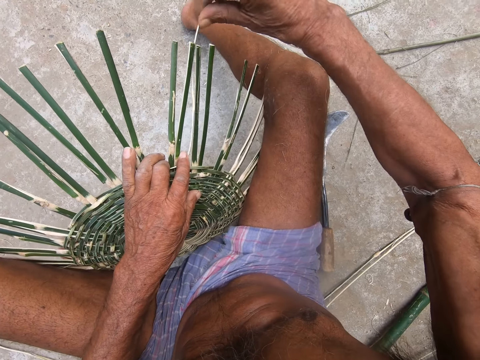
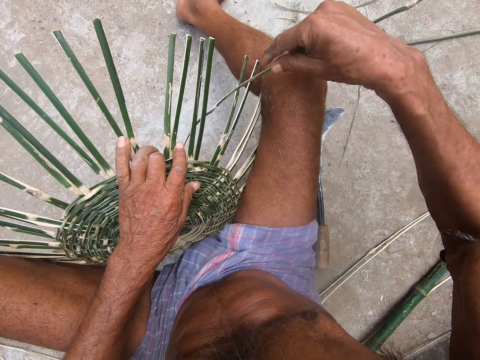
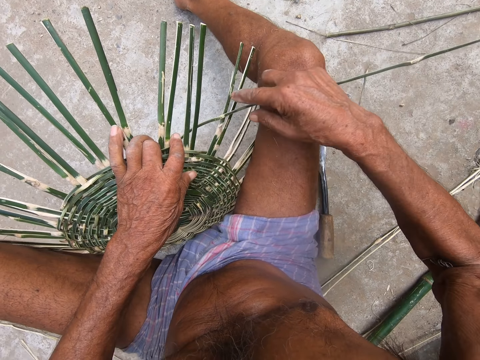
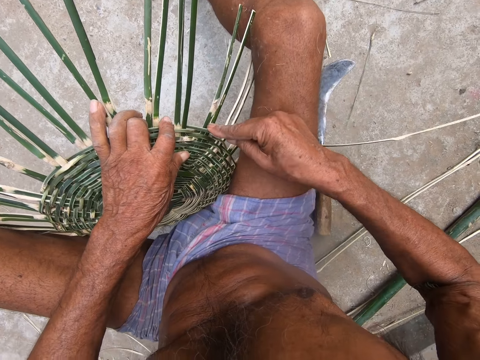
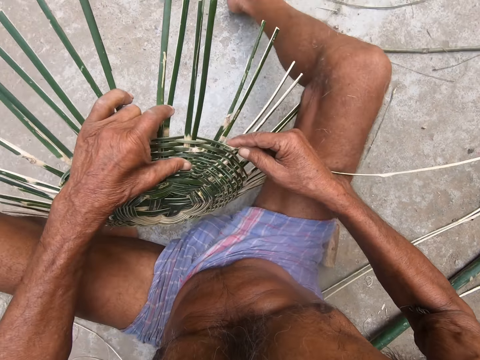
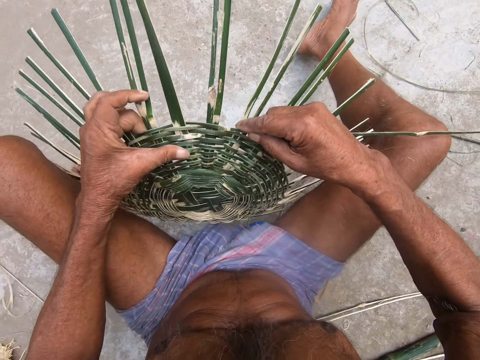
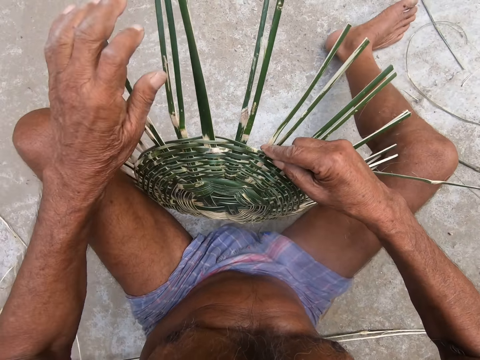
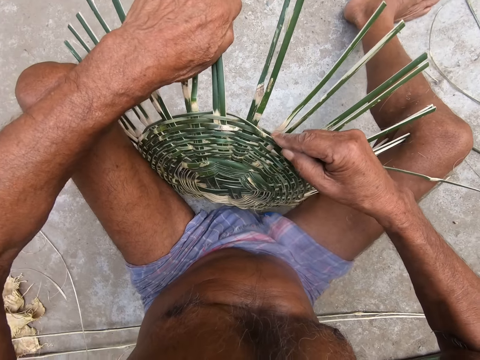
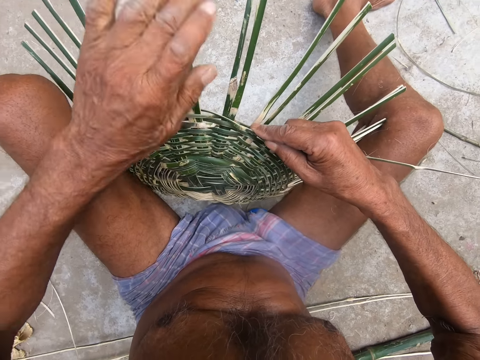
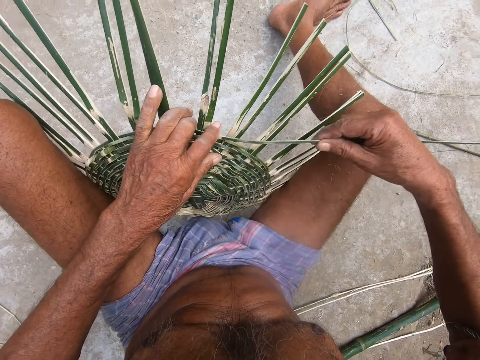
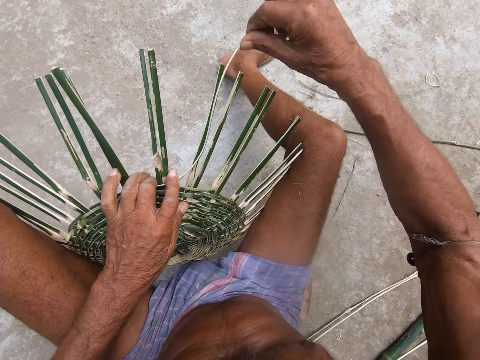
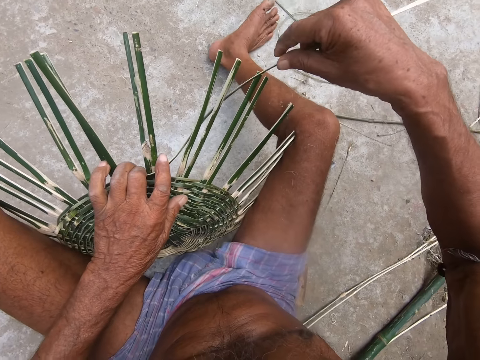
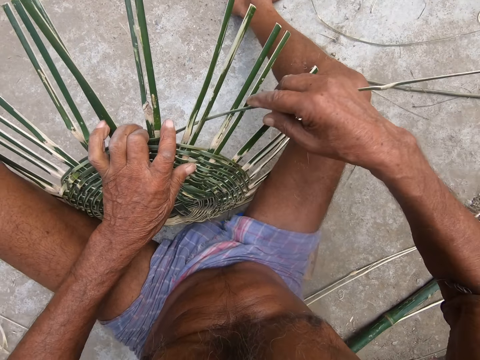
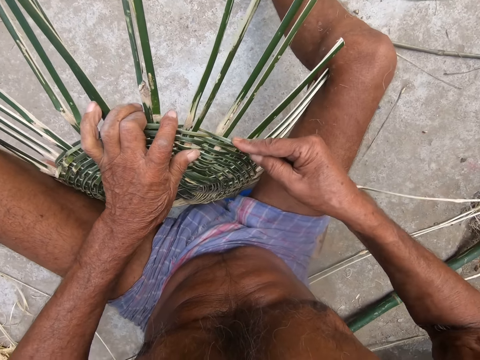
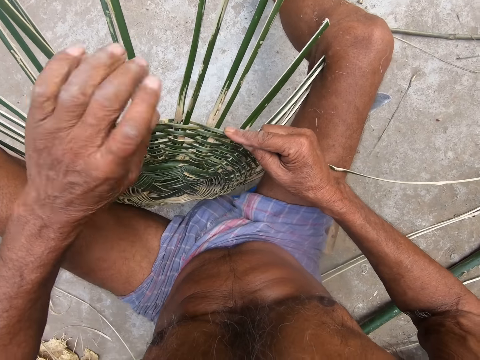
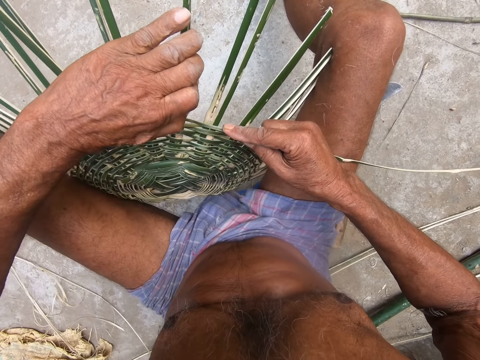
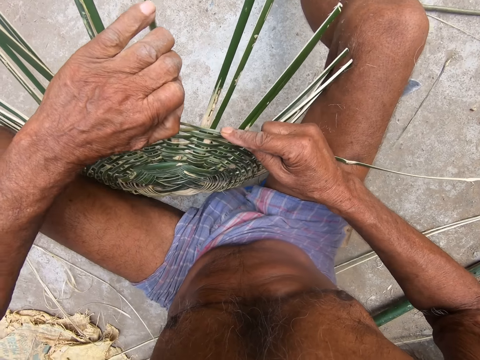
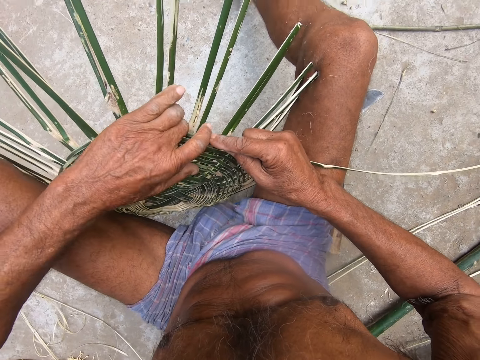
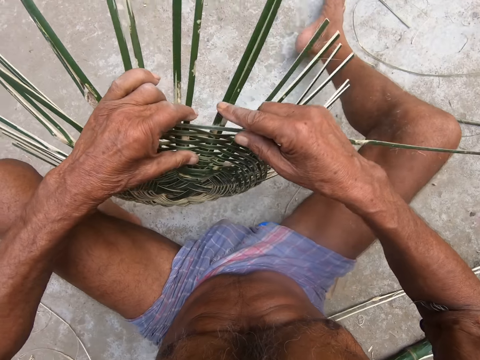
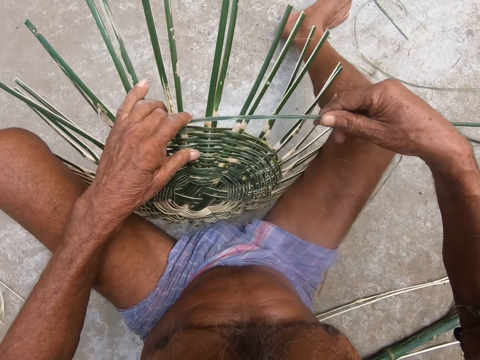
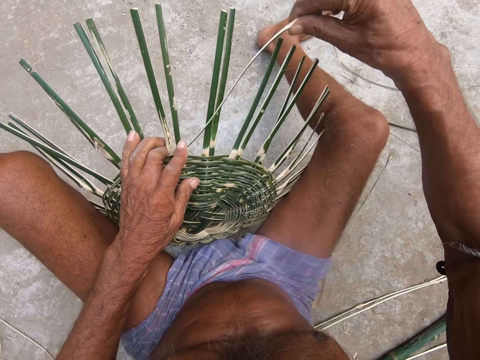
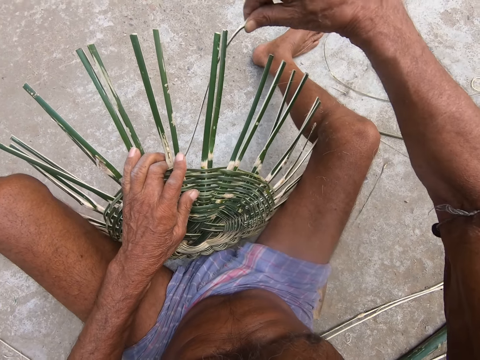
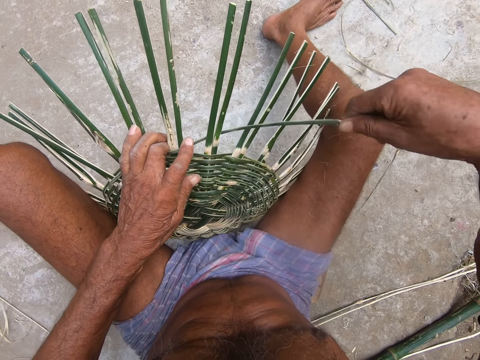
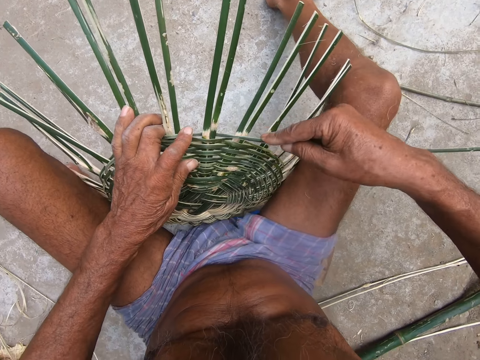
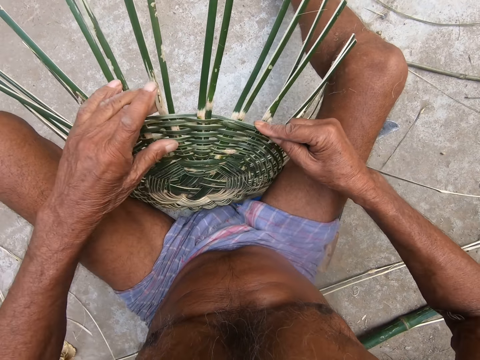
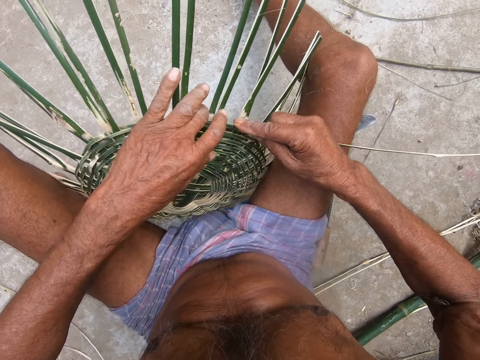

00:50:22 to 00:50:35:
The camera wearer adjusts the basket between his legs with both hands. He arranges the rachis on the basket with his left hand. He weaves the basket with the palm frond in his right hand. He arranges the rachis on the basket with his left hand. He adjusts the basket between his legs with both hands. He weaves the basket with the palm frond in his right hand.

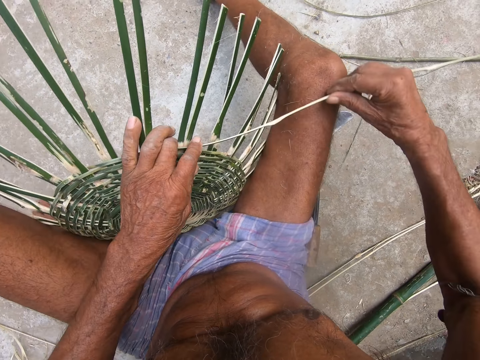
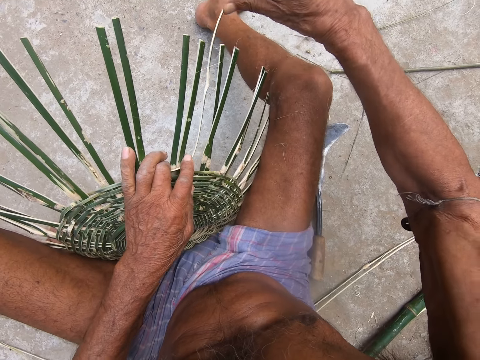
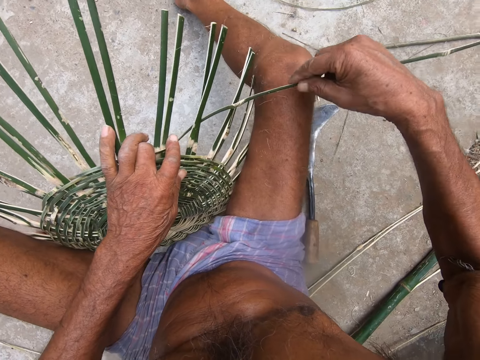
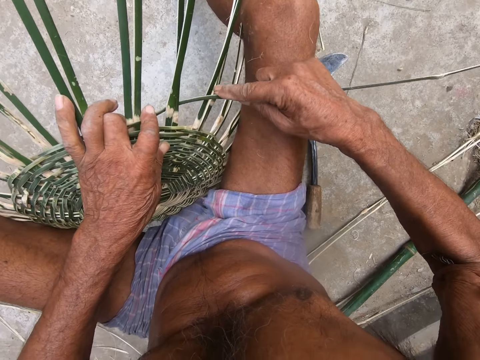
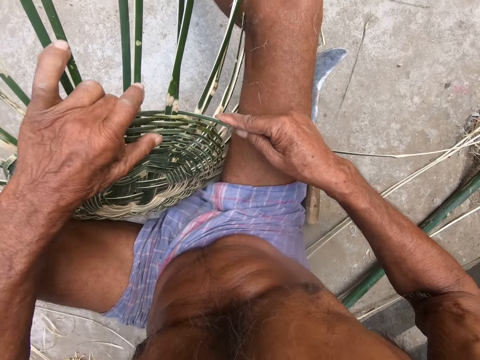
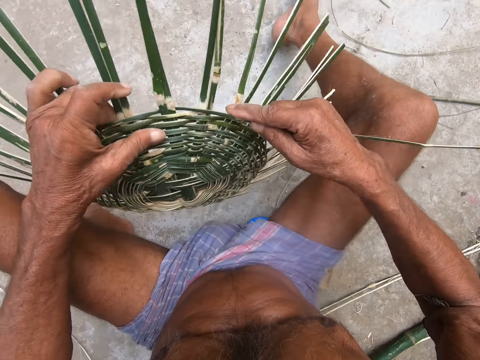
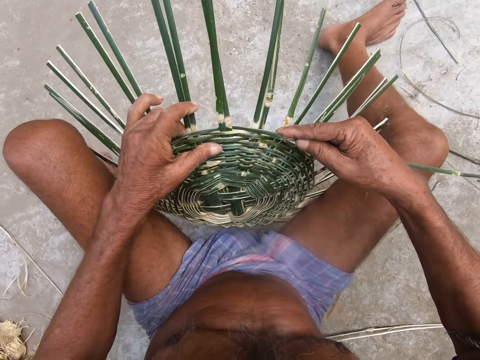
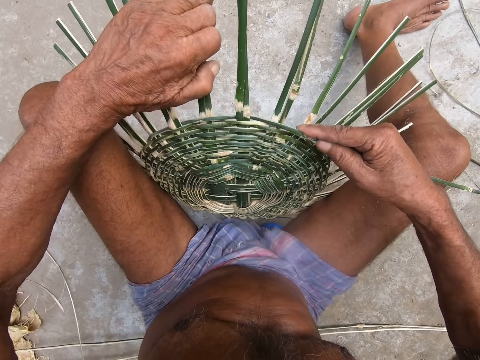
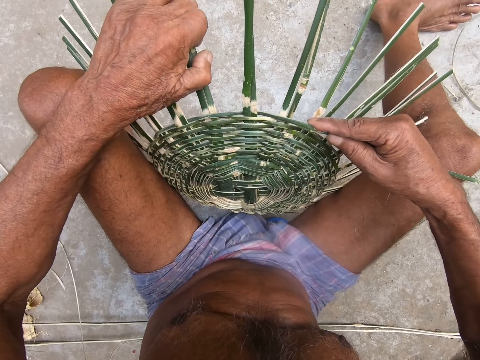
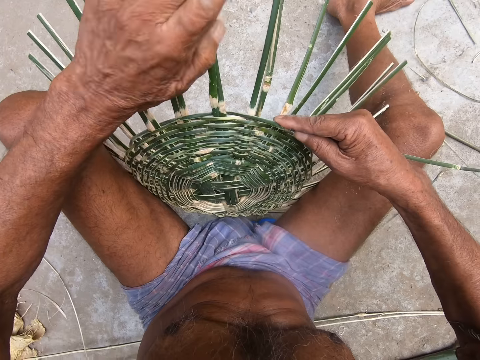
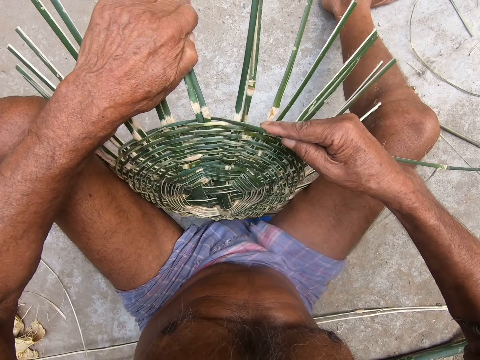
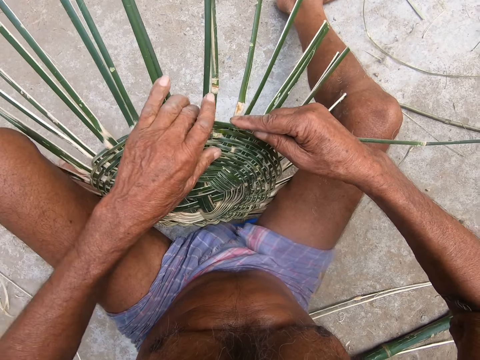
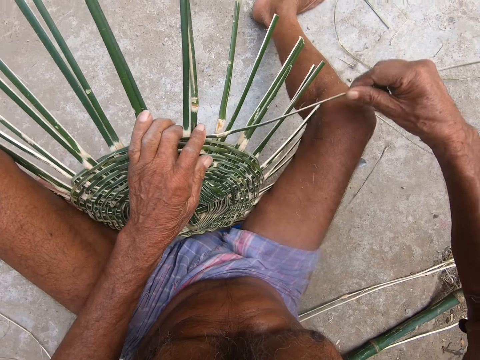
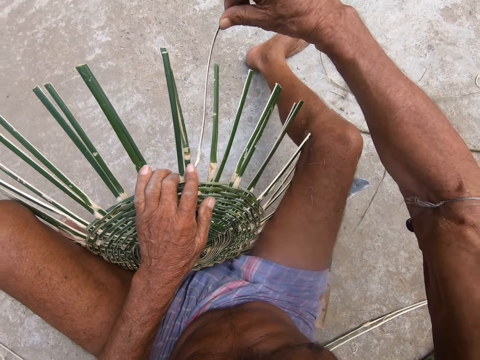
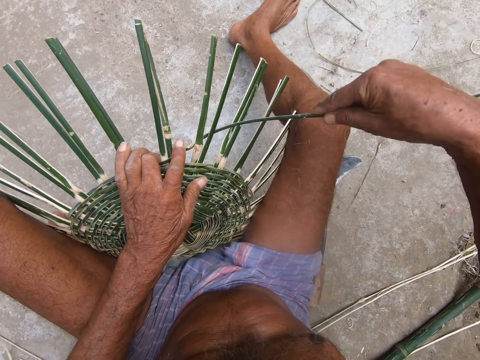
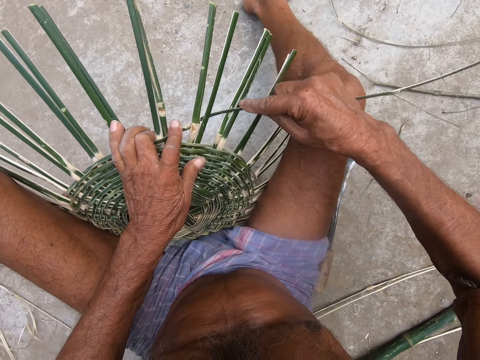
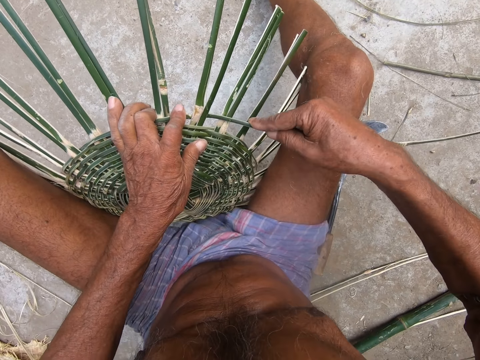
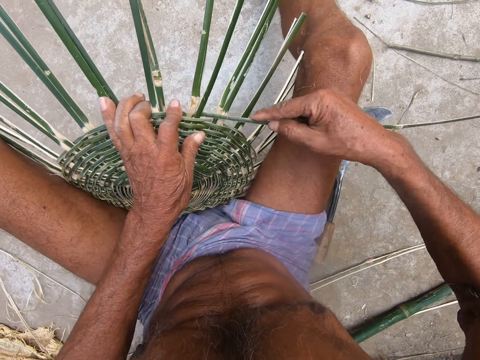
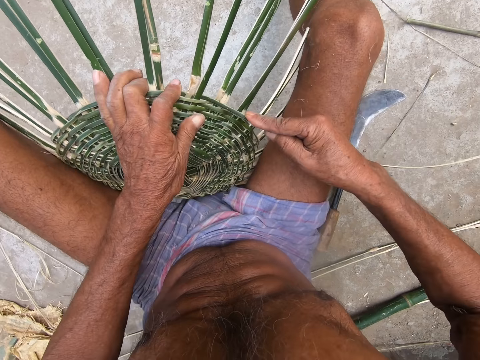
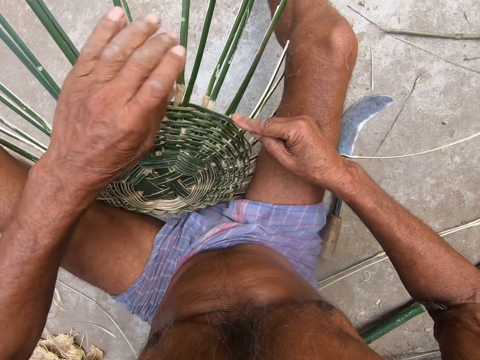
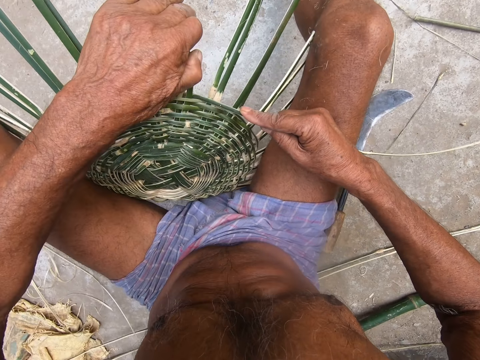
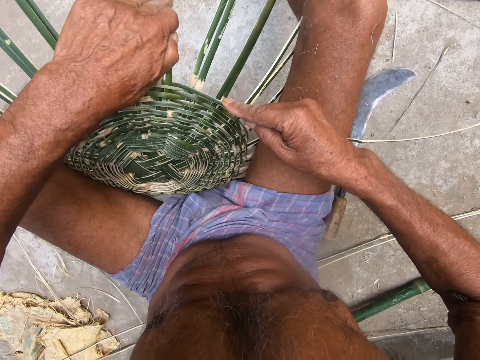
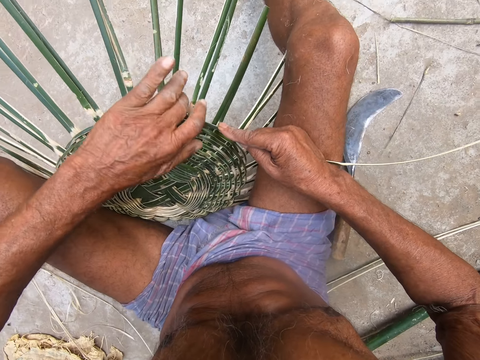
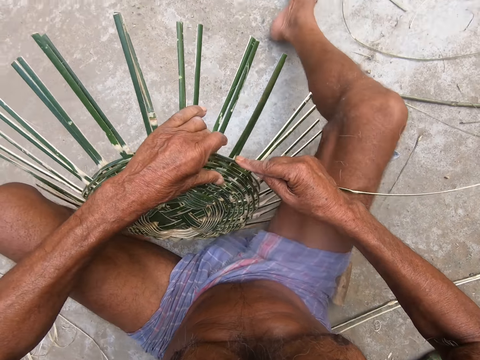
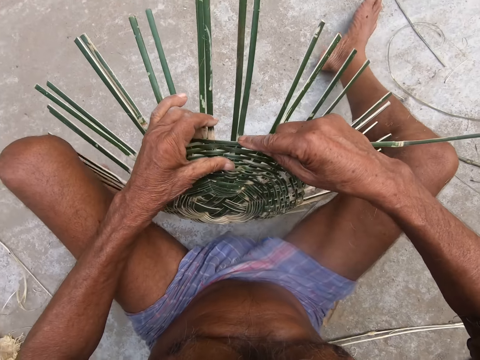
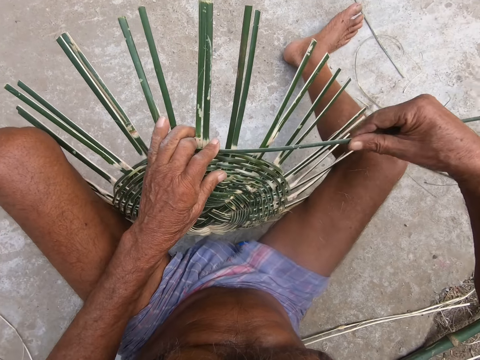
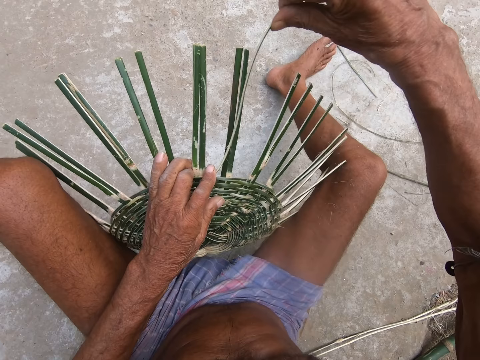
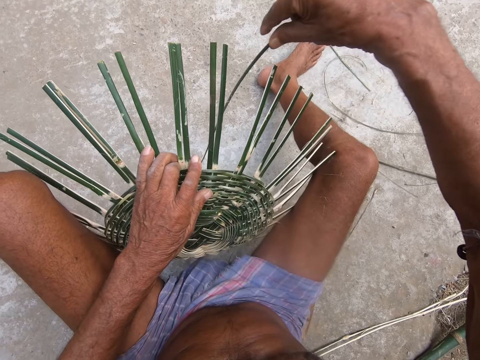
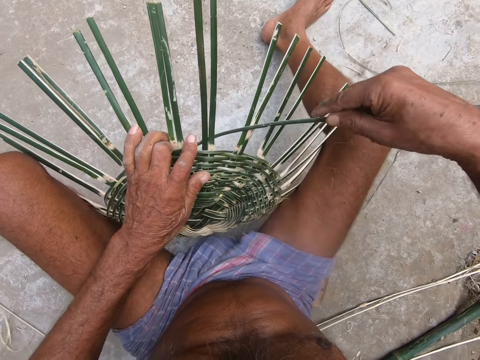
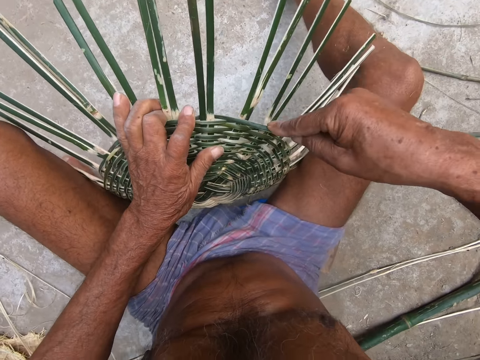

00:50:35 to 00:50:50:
The camera wearer adjusts the basket between his legs with both hands. He arranges the rachis on the basket with his left hand. He weaves the basket with the palm frond in his right hand. He arranges the rachis on the basket with his left hand. He adjusts the basket between his legs with both hands. He weaves the basket with the palm frond in his right hand.
